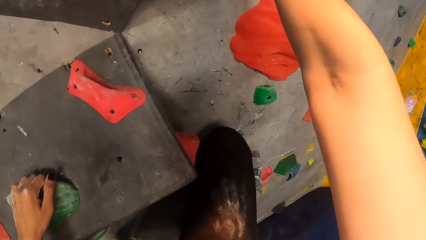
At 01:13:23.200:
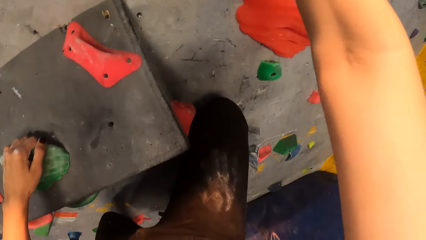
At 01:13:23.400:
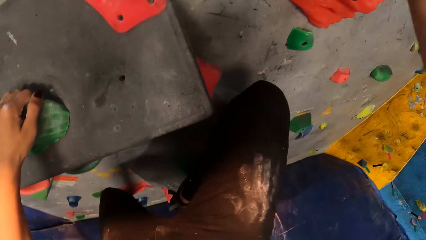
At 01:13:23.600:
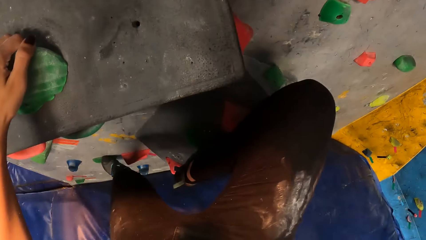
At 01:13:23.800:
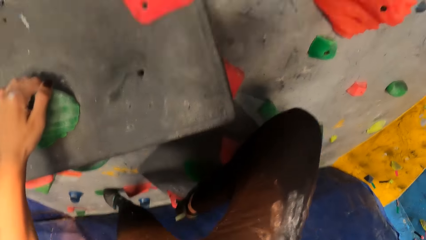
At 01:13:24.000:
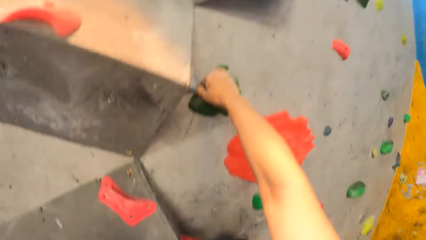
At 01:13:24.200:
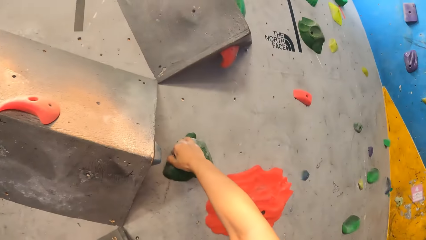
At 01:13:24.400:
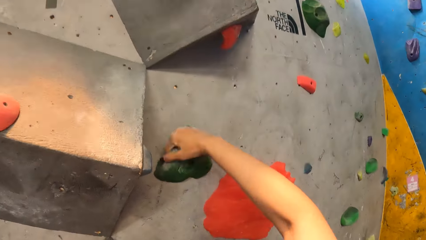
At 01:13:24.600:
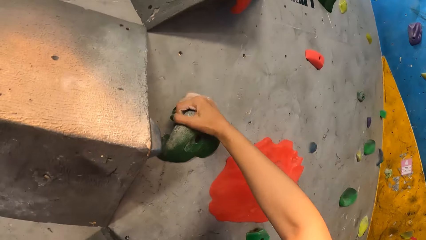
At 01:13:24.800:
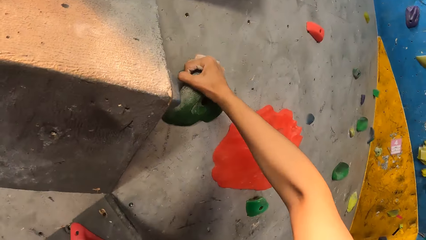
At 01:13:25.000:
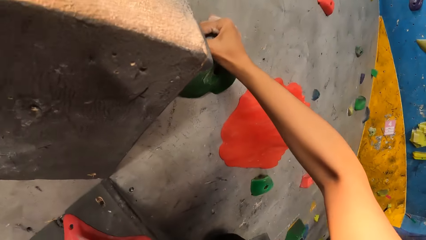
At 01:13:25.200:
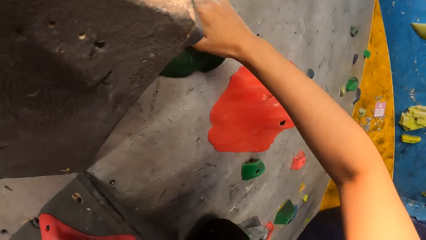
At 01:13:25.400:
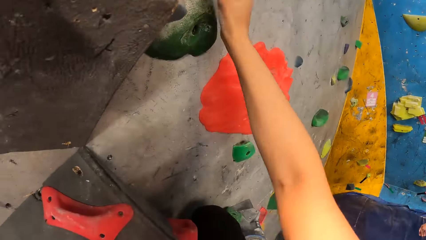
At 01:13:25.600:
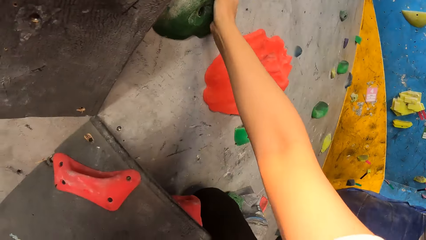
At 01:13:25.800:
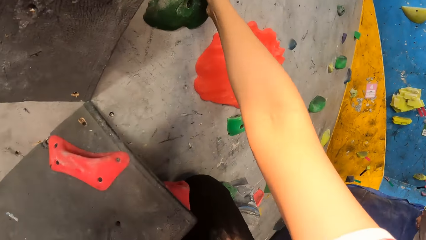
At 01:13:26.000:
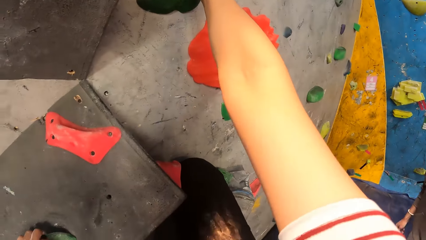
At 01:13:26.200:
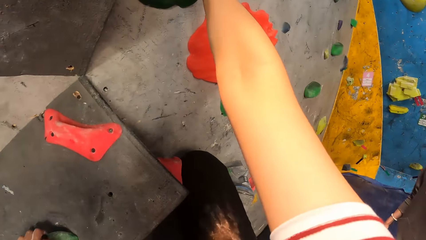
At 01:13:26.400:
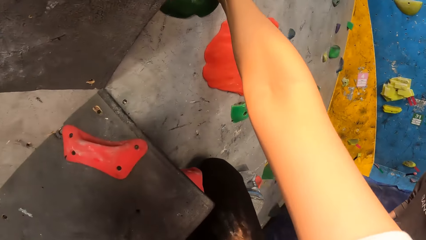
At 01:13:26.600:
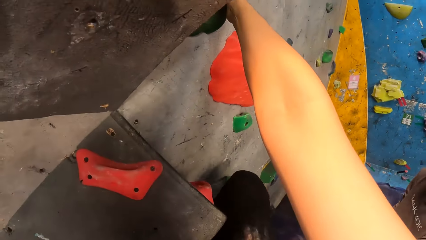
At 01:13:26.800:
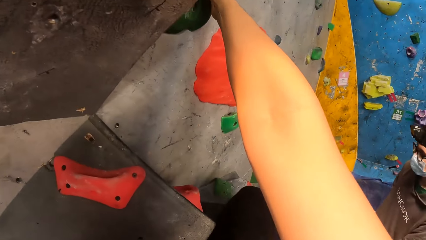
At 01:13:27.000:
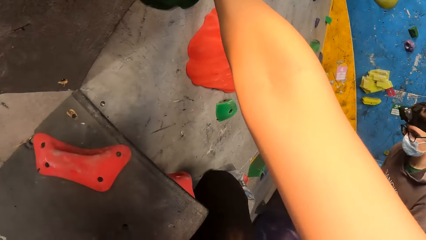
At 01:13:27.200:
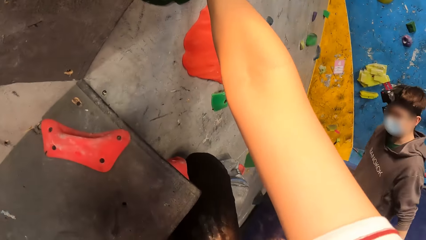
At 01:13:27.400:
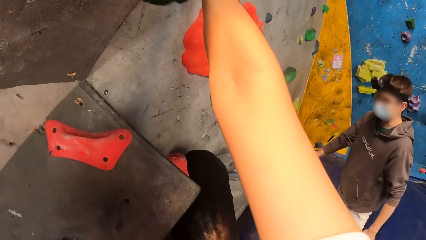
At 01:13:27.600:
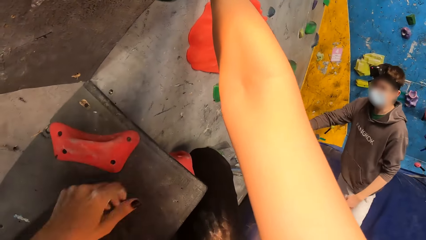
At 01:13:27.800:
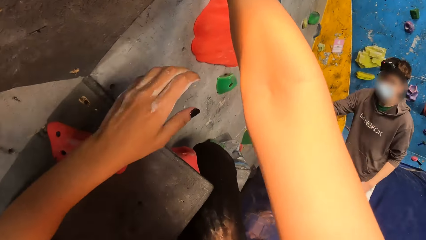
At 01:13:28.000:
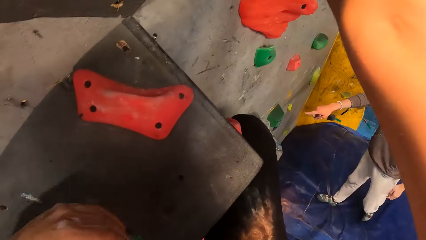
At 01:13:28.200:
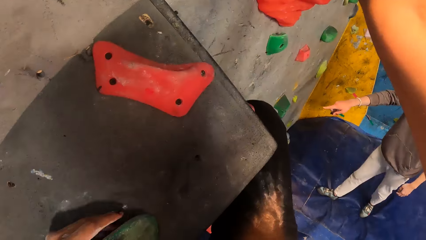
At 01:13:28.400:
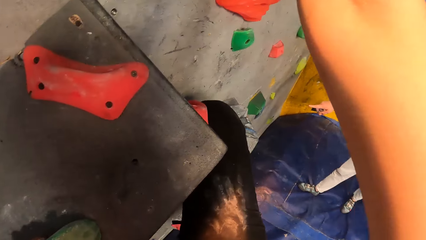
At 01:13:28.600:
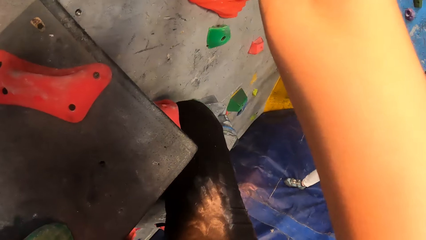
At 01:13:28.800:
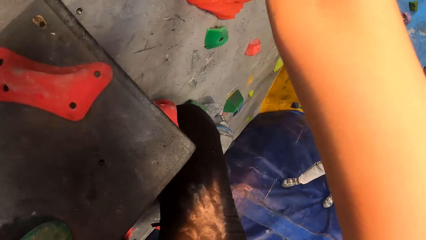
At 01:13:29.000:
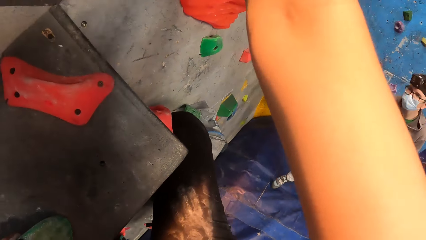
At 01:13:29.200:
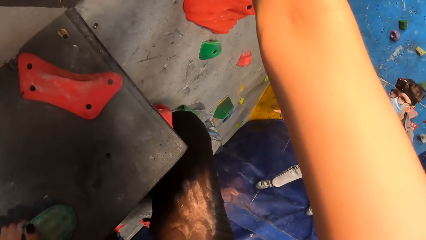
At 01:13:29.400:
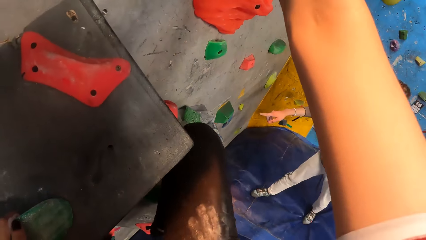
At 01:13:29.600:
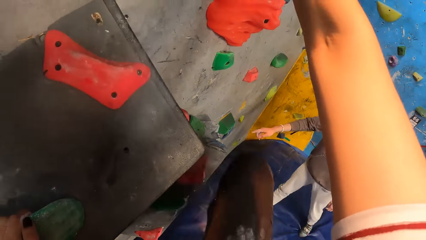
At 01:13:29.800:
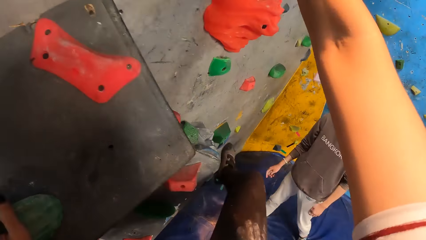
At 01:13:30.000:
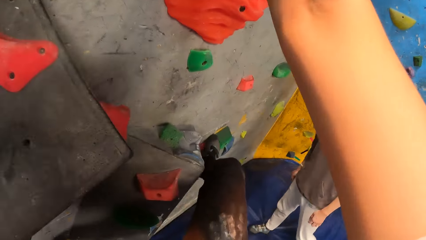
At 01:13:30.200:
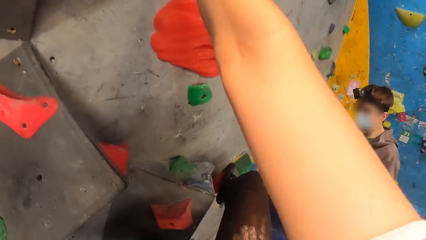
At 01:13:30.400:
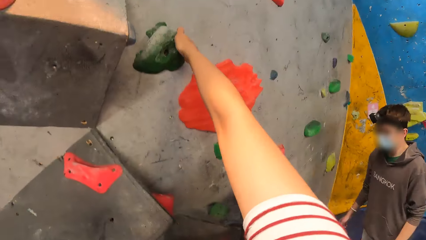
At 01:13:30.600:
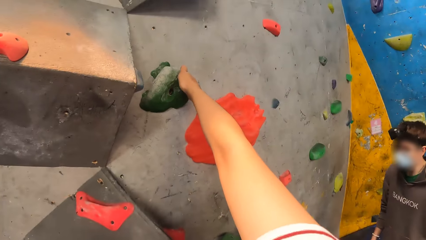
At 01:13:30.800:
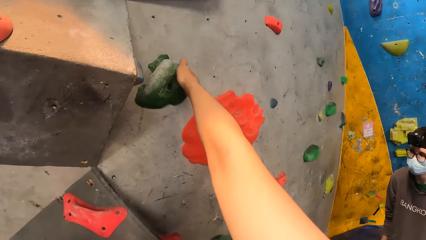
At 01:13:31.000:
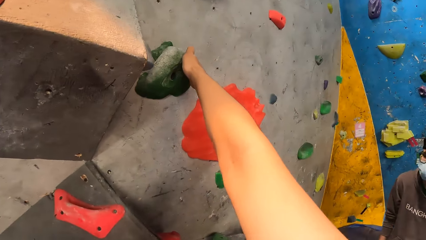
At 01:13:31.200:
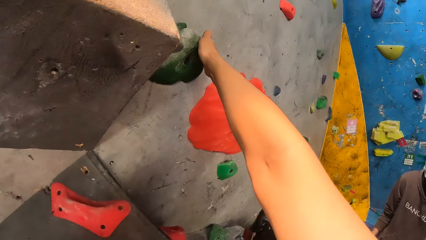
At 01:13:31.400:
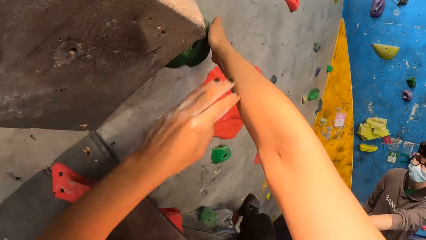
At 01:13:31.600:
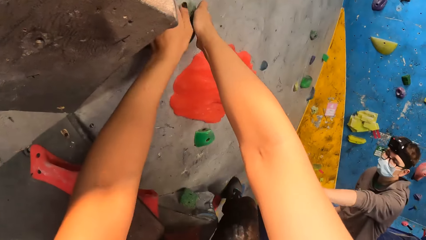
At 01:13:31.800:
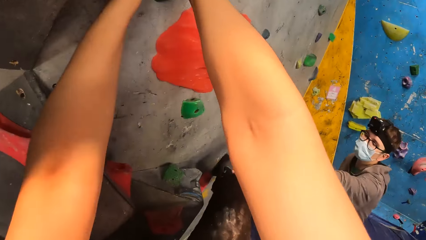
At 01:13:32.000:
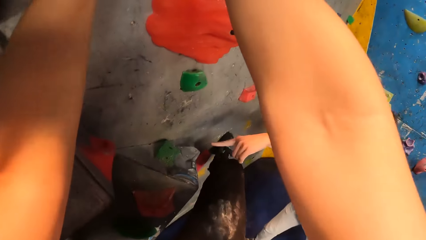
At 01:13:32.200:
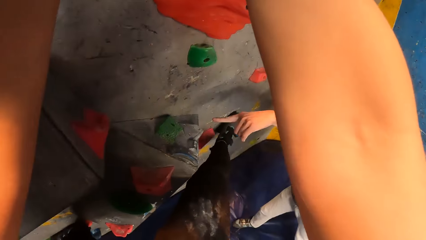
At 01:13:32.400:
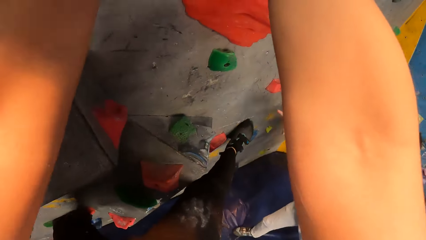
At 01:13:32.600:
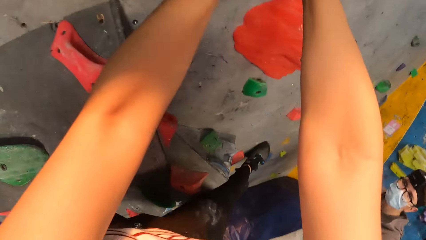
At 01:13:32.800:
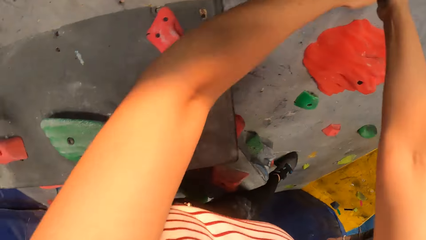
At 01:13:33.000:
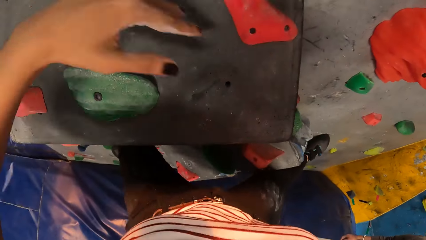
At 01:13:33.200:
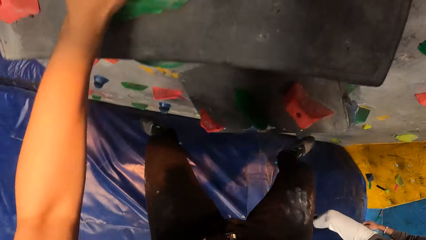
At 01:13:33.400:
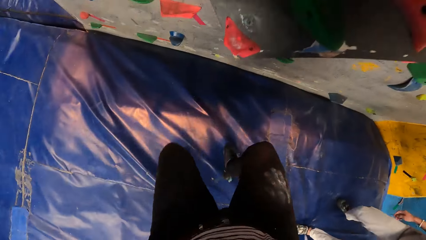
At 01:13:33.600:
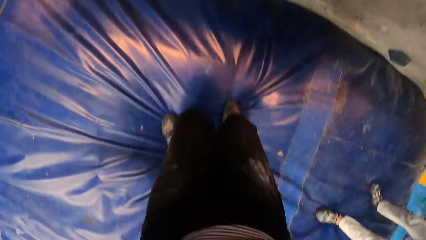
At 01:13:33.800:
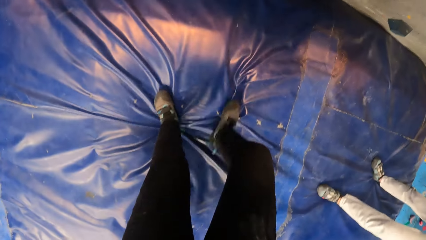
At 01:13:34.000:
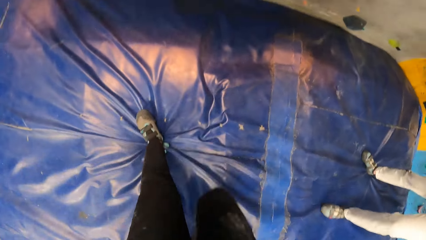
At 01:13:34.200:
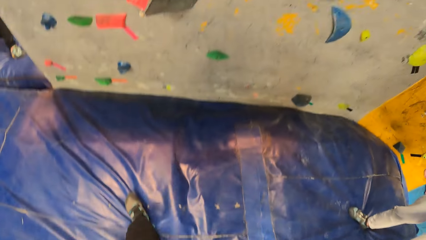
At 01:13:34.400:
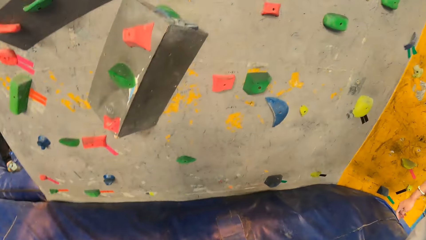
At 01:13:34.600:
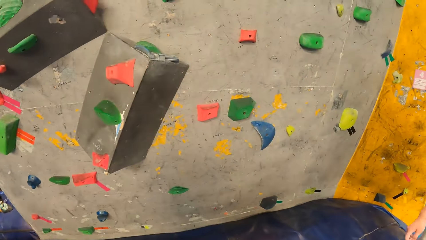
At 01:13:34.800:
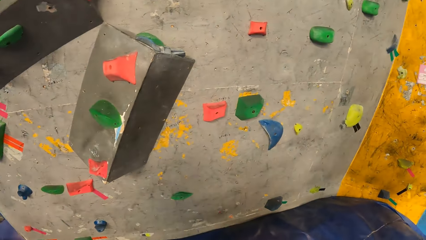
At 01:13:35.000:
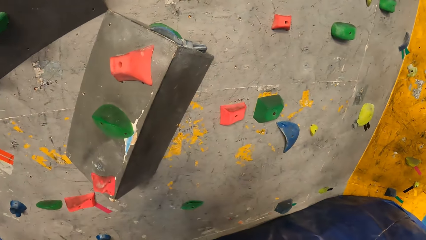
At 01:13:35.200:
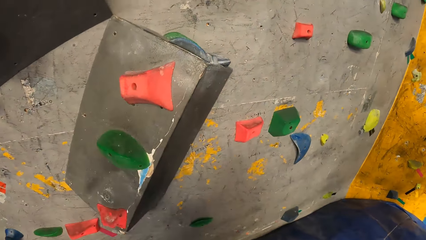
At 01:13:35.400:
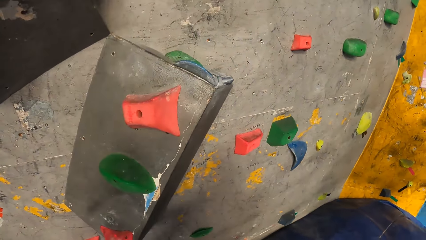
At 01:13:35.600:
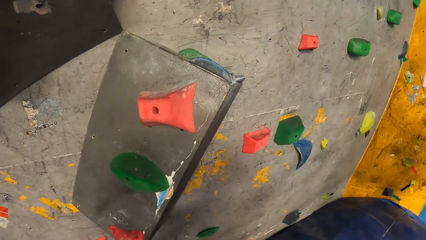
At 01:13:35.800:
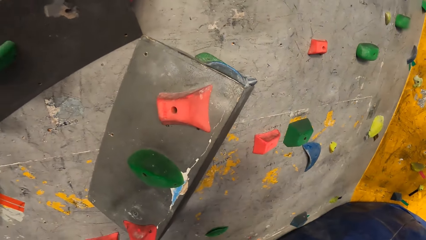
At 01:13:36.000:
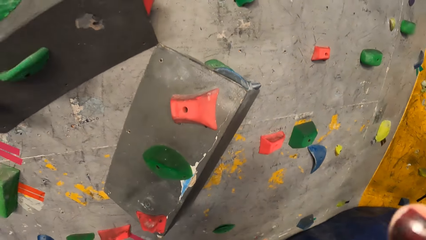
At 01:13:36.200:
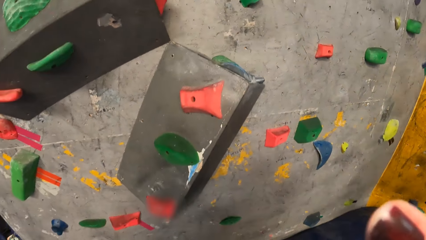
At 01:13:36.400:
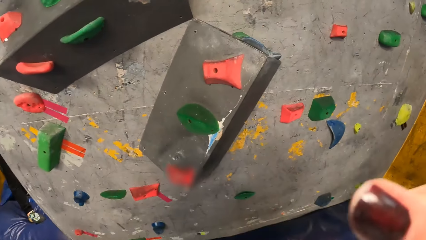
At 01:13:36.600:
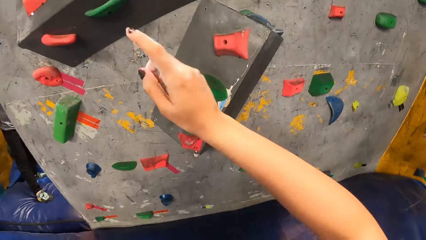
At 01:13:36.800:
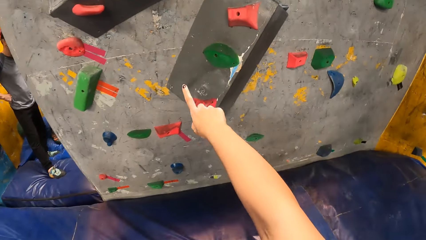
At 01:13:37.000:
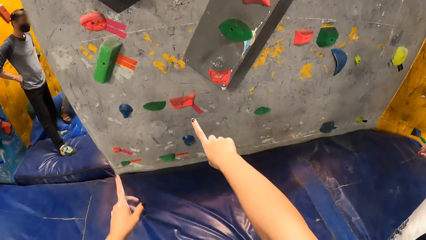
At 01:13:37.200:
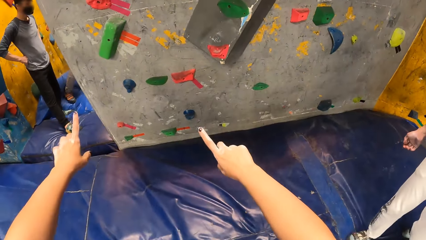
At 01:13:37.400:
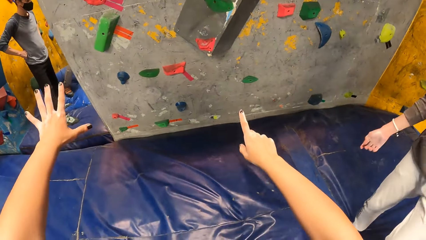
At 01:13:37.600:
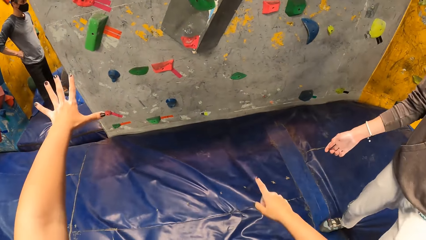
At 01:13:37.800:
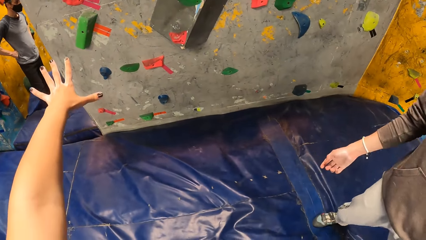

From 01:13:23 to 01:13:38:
A man points his right hand at the bouldering wall. The camera wearer drops from the bouldering wall. She points her right hand towards the bouldering wall. She points her left hand towards the bouldering wall.
